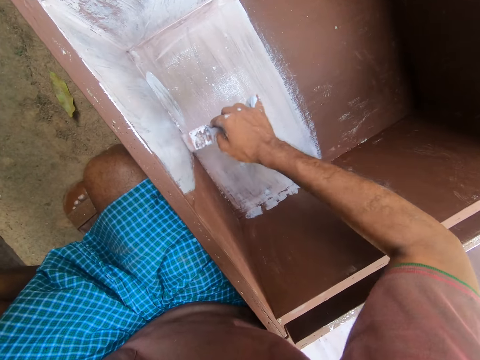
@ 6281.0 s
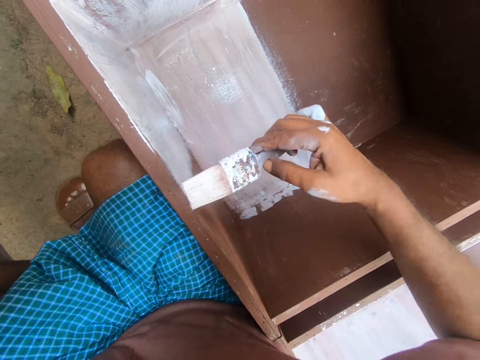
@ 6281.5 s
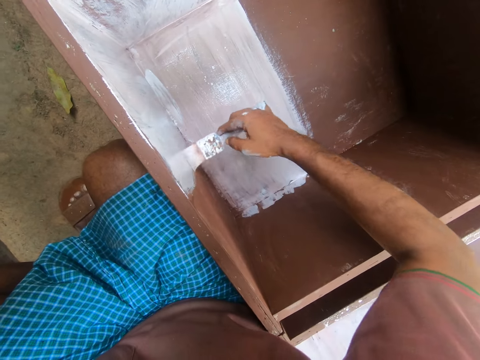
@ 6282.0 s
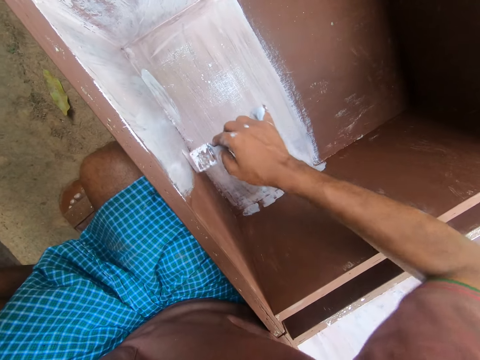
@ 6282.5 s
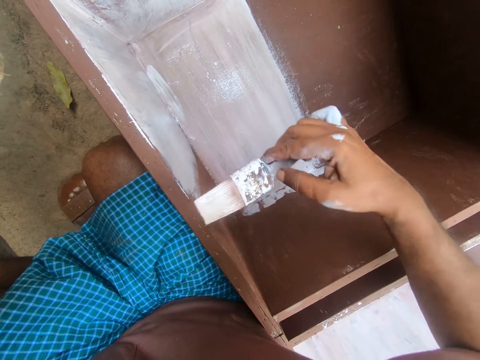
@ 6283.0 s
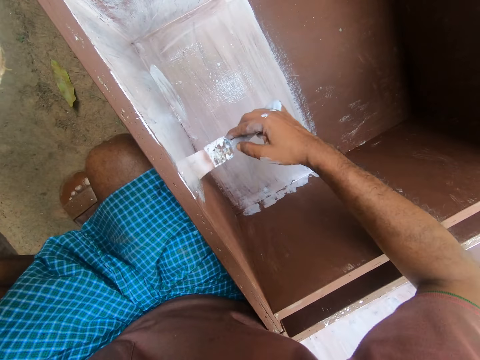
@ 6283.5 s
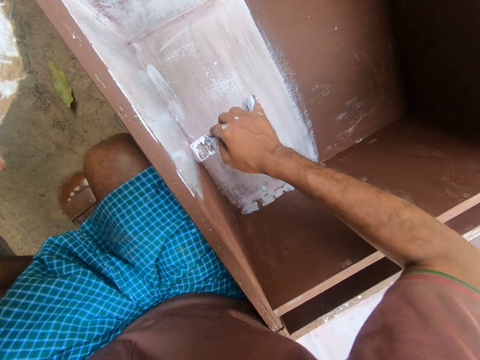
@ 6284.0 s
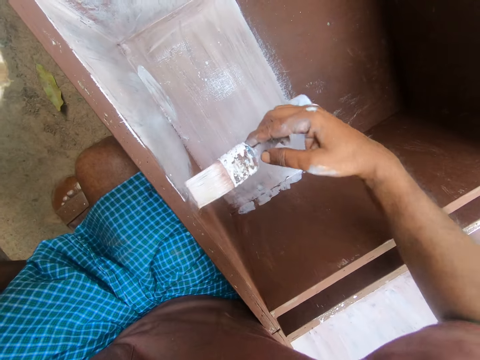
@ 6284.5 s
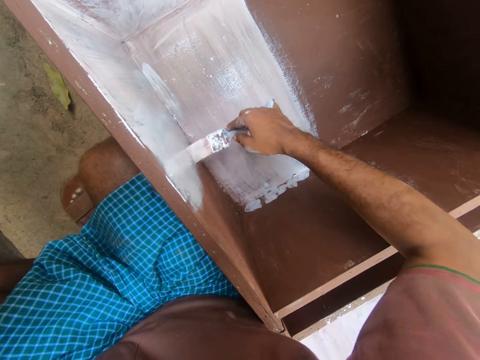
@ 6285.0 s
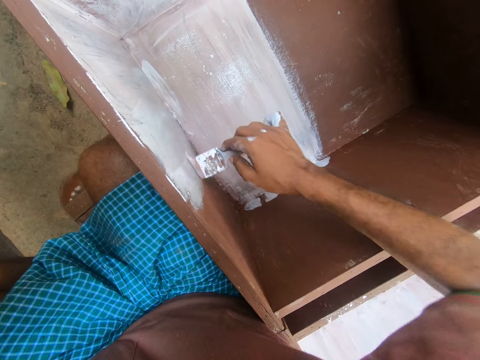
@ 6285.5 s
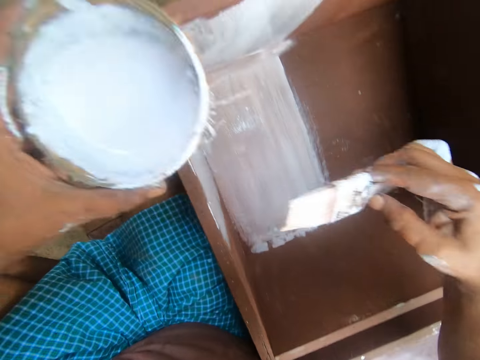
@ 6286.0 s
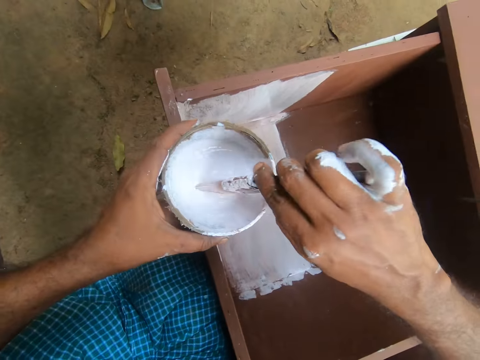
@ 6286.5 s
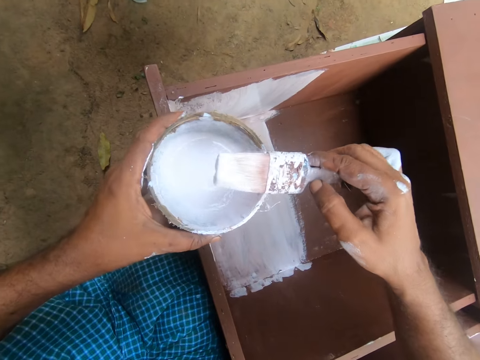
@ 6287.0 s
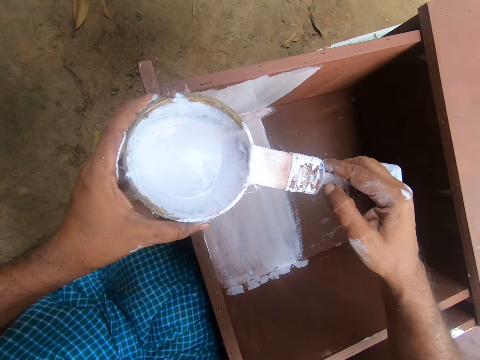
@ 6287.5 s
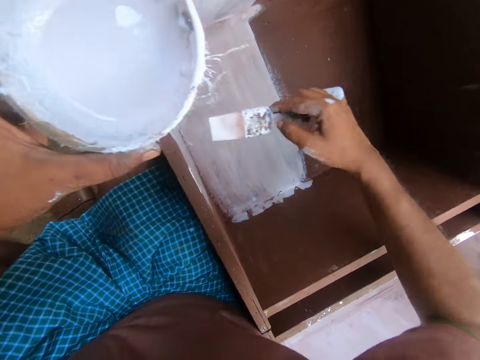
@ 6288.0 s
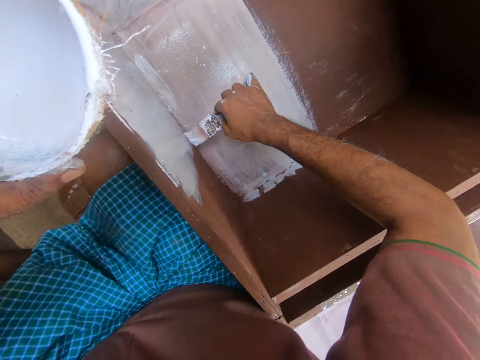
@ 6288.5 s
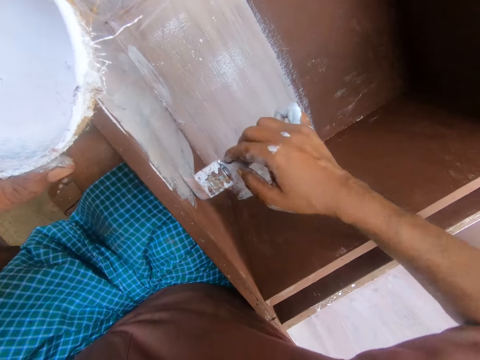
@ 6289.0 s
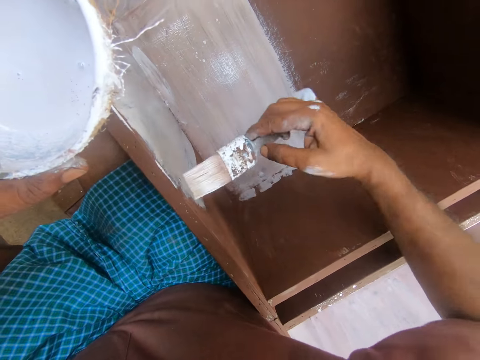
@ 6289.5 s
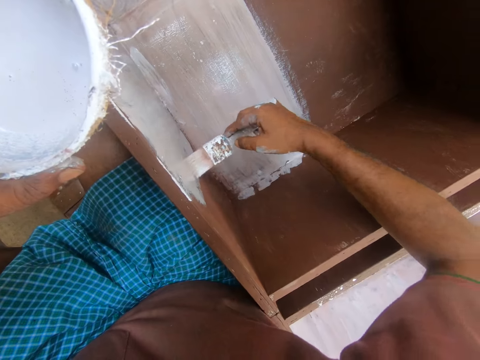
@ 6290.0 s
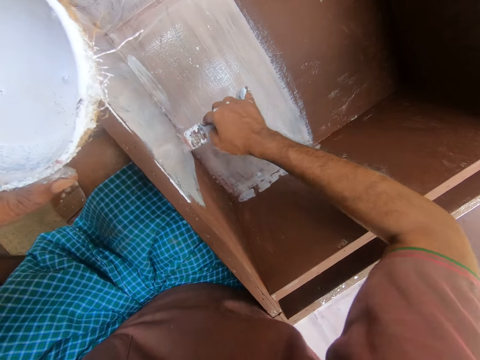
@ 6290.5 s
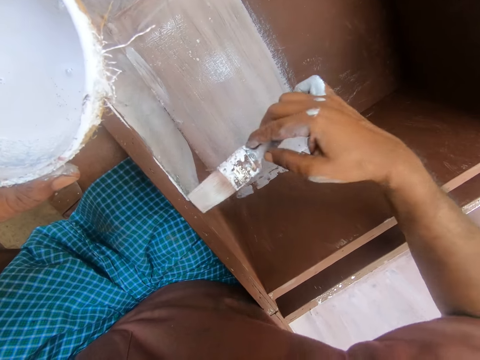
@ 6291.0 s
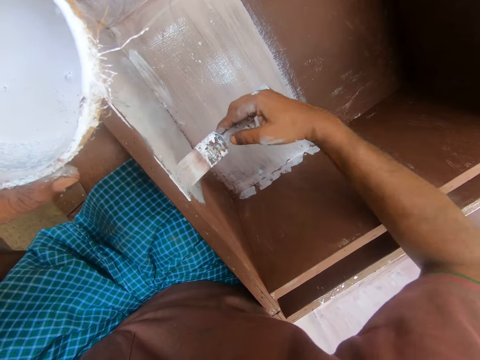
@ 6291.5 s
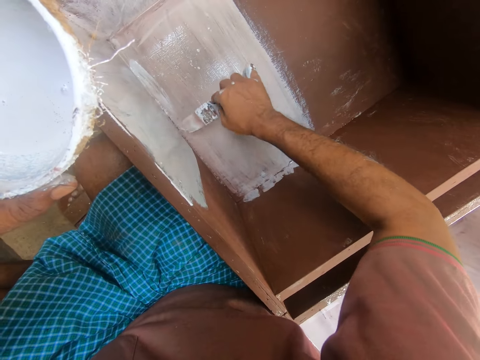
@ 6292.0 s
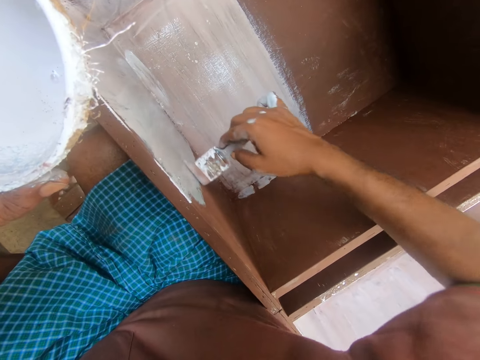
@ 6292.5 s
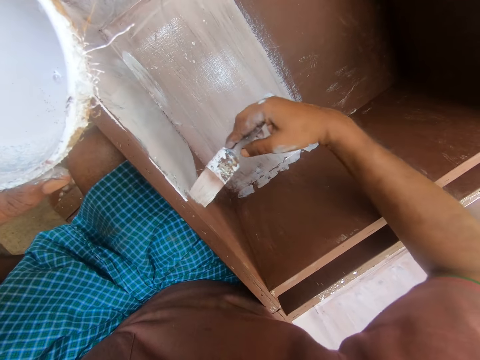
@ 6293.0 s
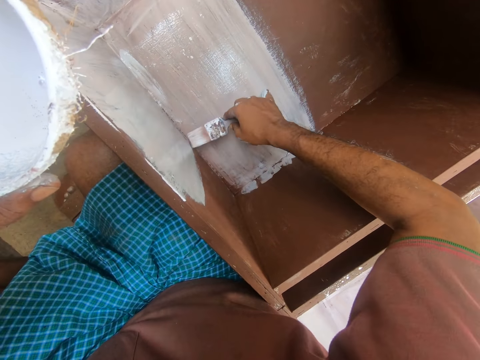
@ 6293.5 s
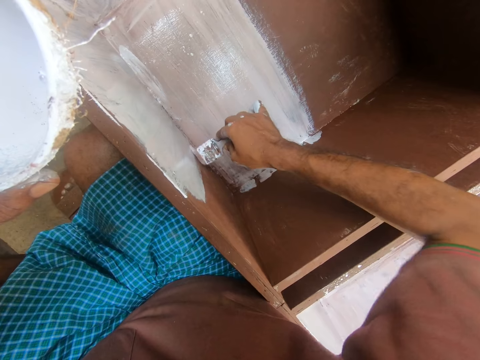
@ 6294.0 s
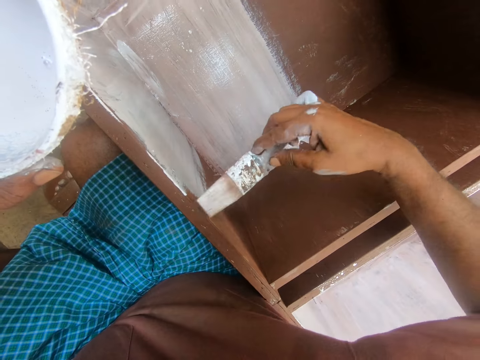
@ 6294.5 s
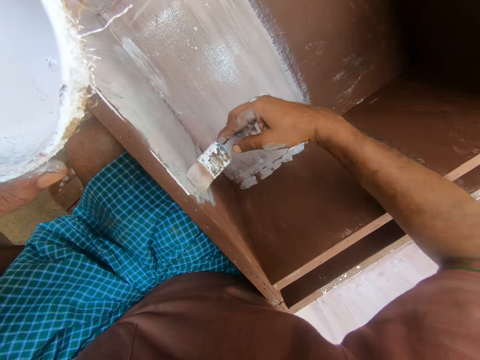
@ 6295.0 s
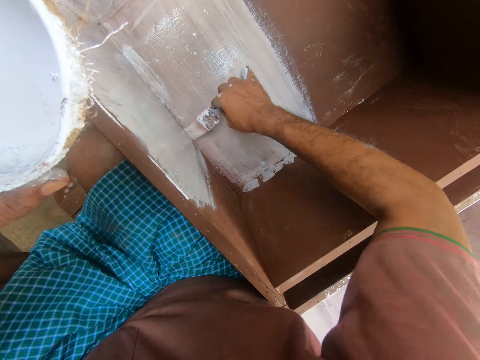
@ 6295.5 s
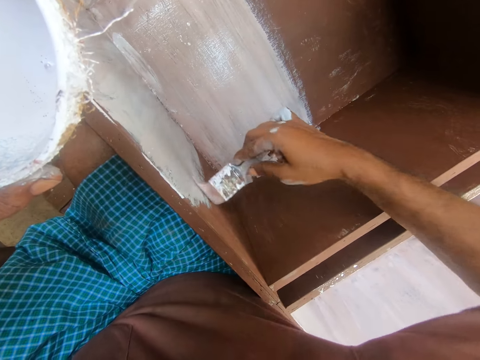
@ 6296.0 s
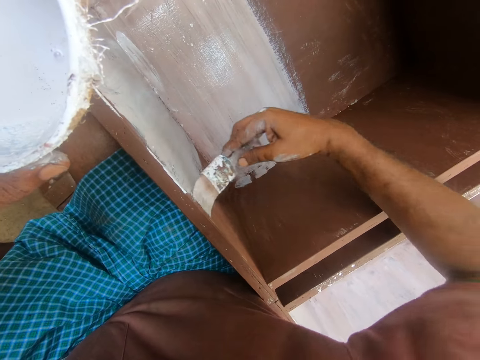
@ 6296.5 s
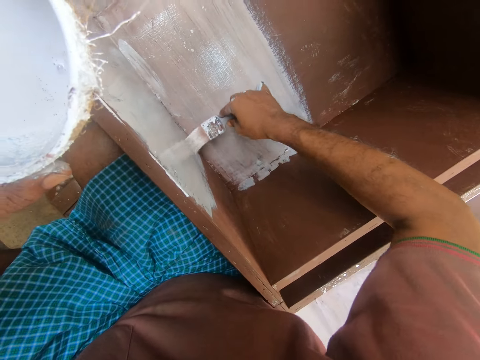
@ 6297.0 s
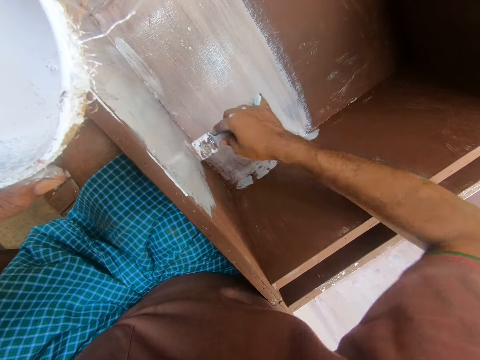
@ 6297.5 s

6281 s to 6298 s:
The camera wearer paints a cabinet using a brush repeatedly. He dips the paintbrush in the paint container in his left hand. He drains the paint on the paintbrush on the edge of the paint container. He wipes the brush on a coconut shell. He paints the wardrobe with the paintbrush with his right hand. He paints the cabinet using the brush repeatedly.

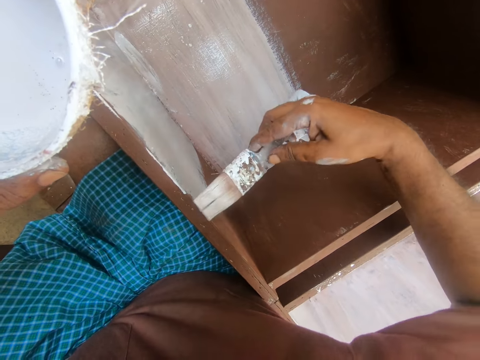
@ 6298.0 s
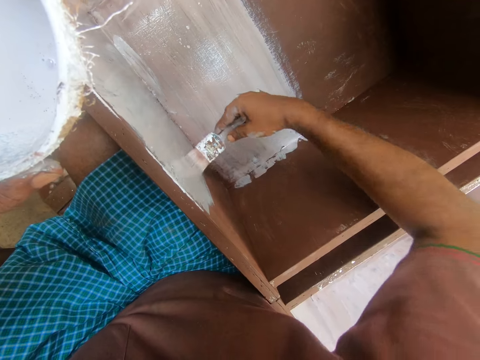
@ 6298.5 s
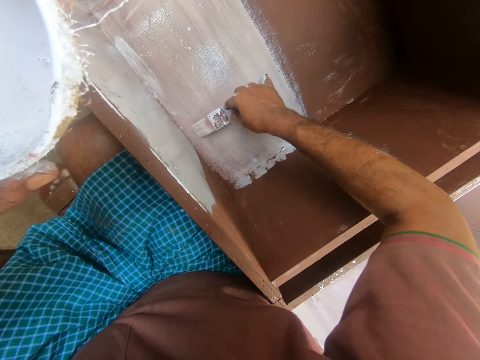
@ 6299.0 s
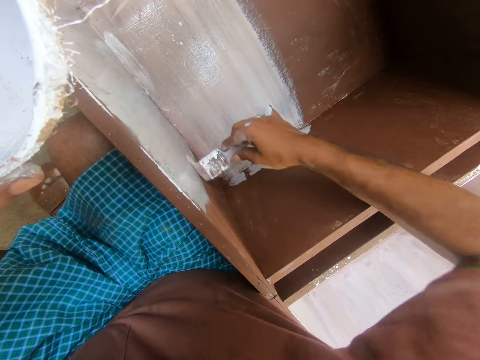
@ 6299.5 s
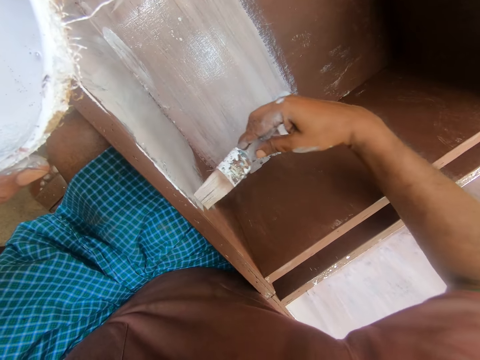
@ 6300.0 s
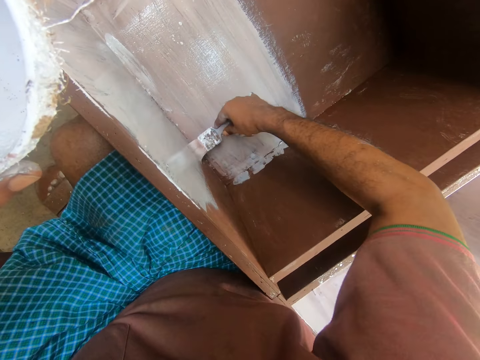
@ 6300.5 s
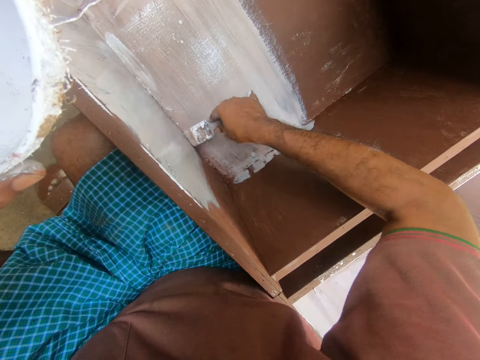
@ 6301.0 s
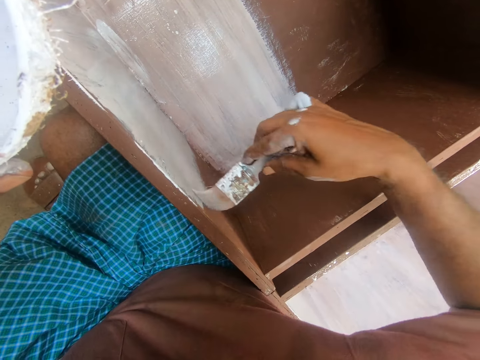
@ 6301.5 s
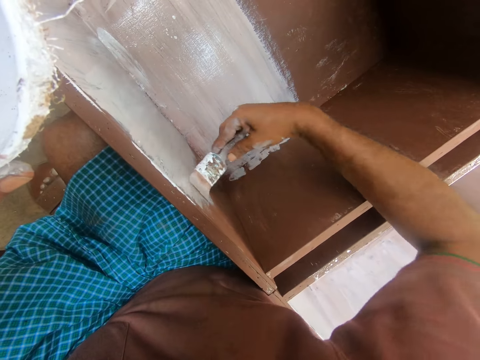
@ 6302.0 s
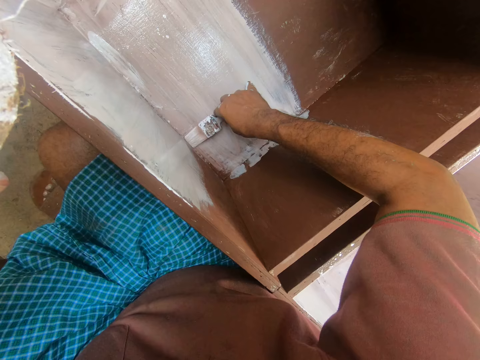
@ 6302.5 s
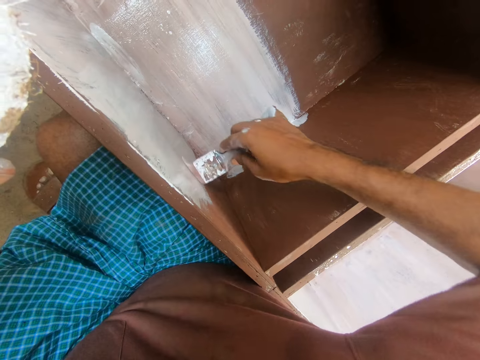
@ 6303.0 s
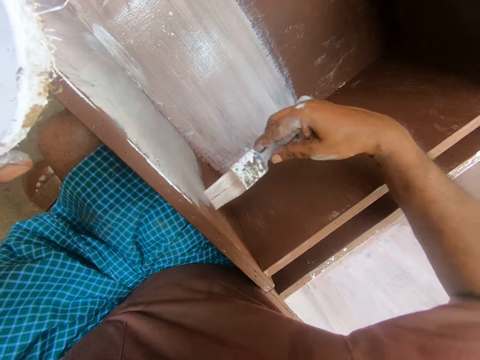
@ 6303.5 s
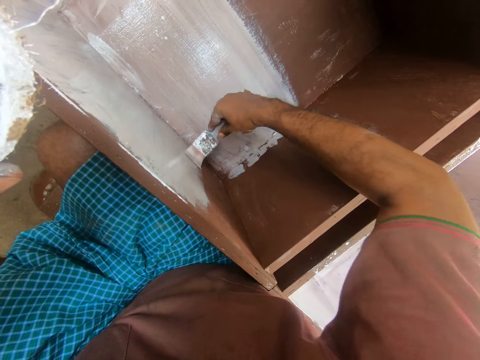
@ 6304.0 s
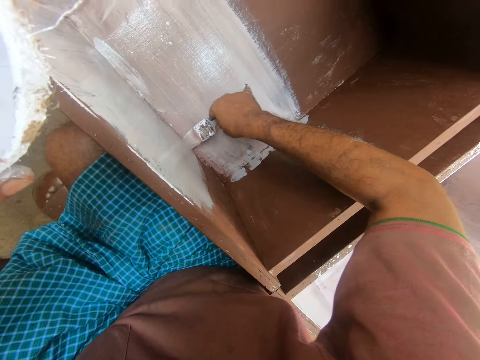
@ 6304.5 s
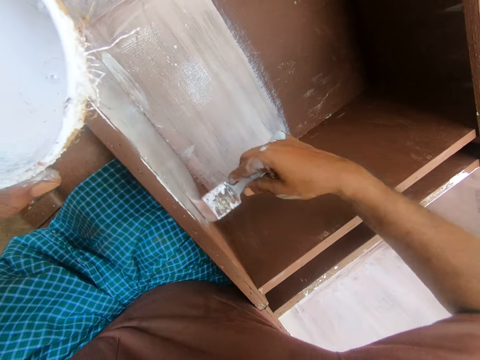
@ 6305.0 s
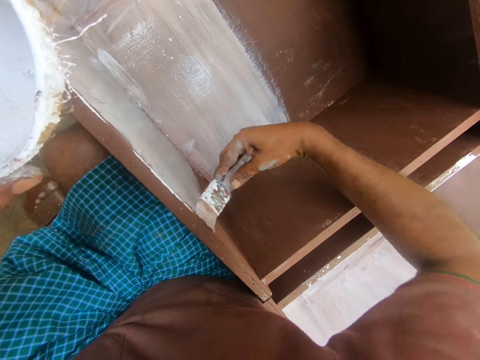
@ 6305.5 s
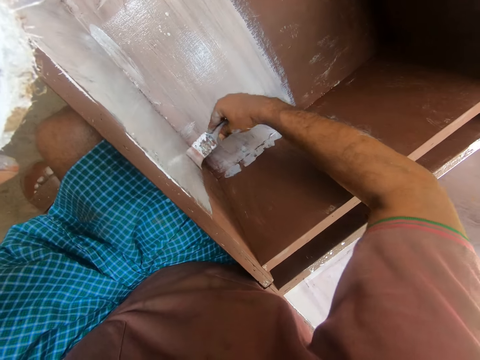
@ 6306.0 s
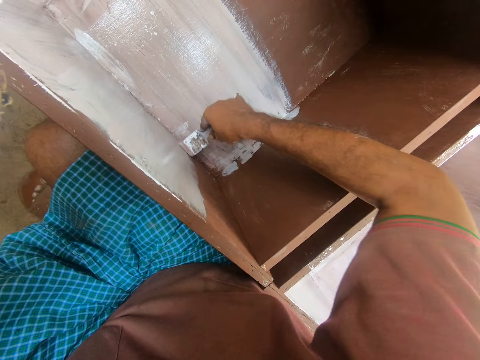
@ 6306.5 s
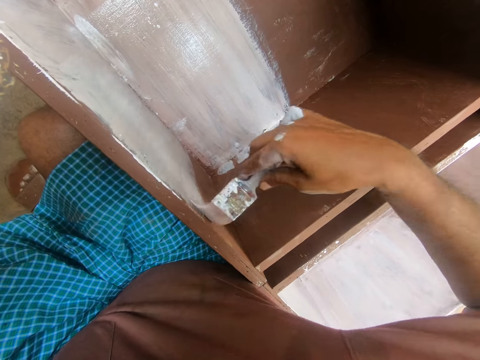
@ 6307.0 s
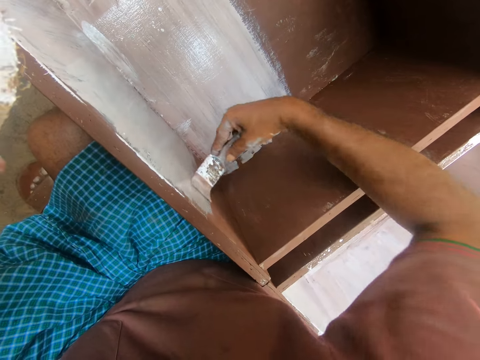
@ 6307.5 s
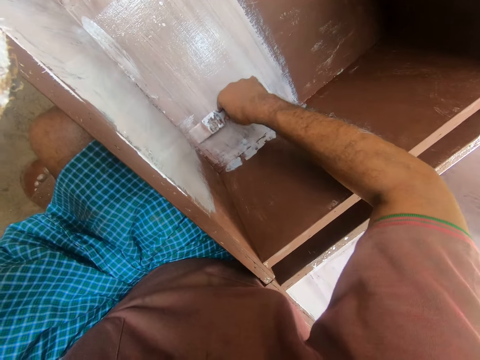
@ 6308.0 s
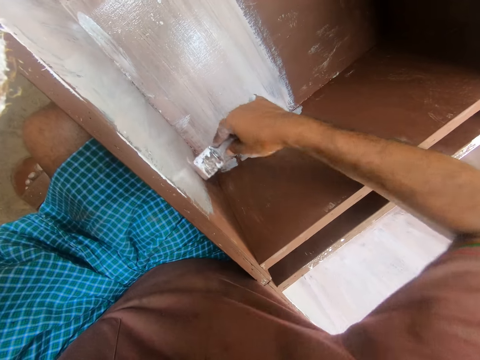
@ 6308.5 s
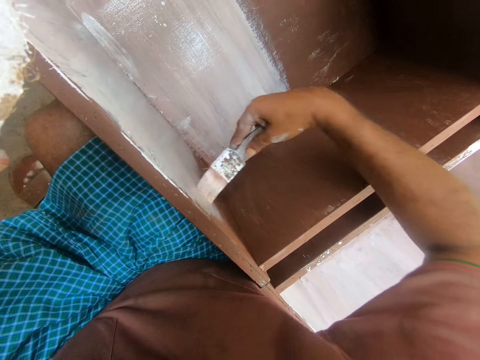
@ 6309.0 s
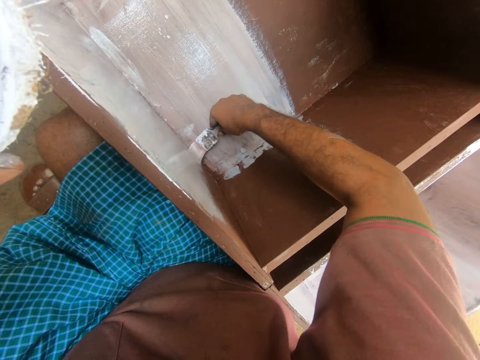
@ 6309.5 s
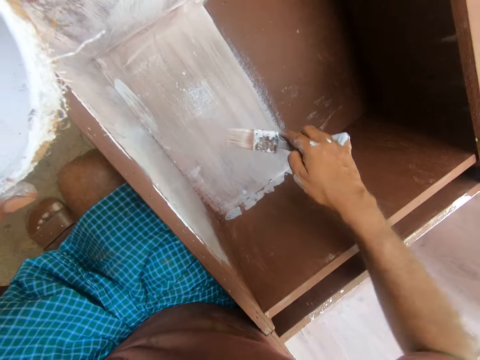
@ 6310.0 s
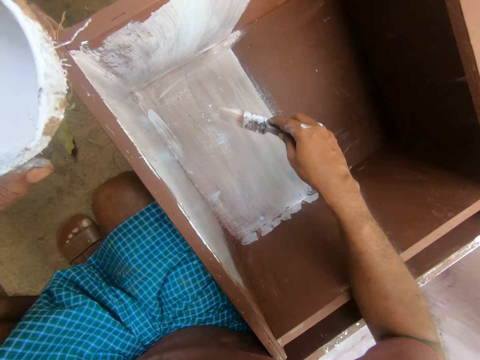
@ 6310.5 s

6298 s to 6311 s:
The camera wearer paints a cabinet using a brush repeatedly.
